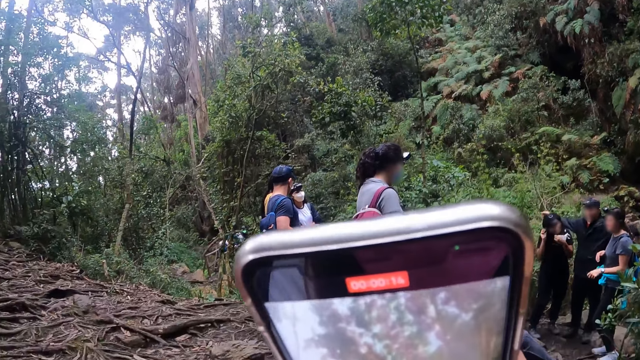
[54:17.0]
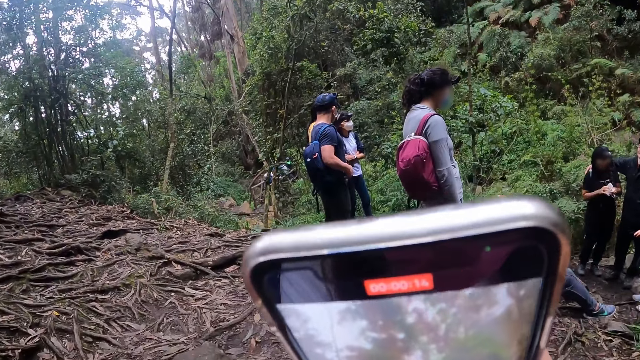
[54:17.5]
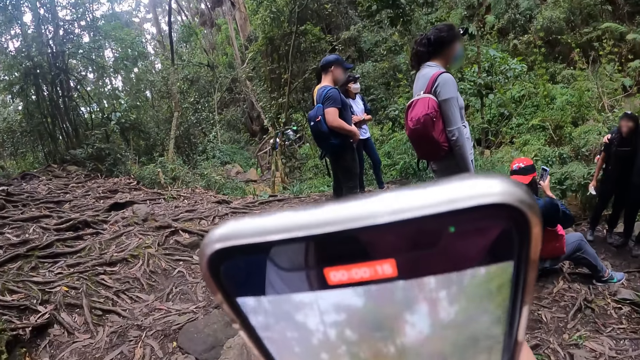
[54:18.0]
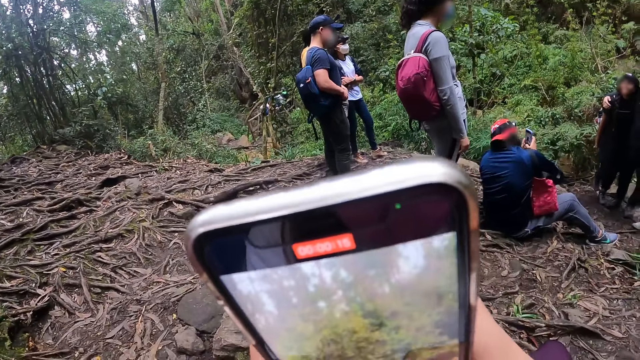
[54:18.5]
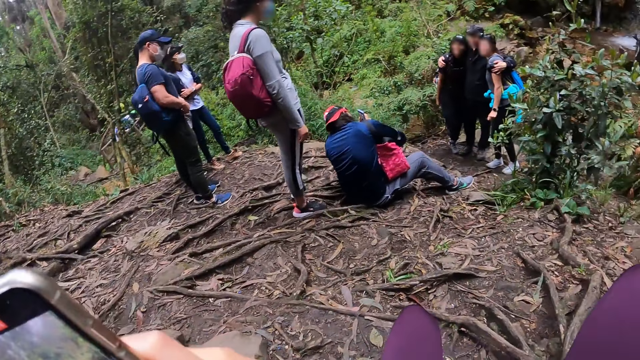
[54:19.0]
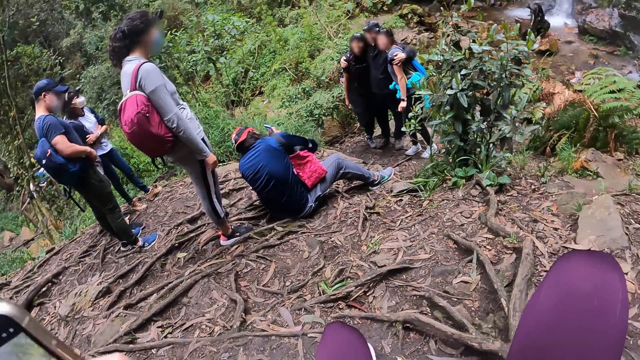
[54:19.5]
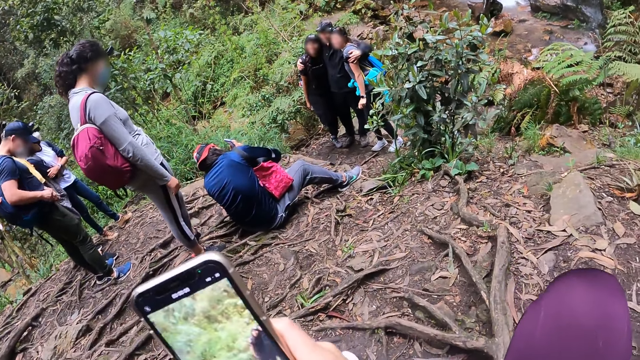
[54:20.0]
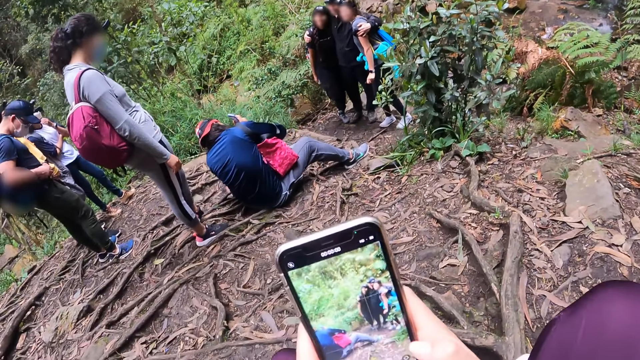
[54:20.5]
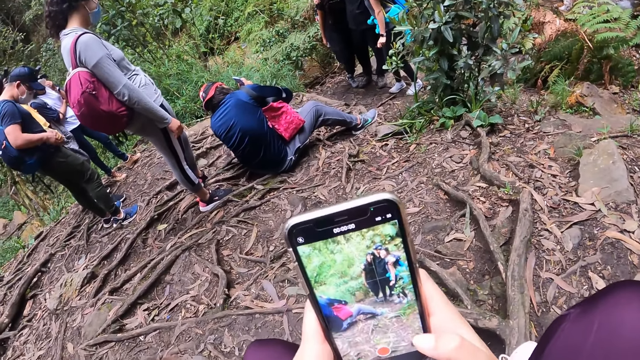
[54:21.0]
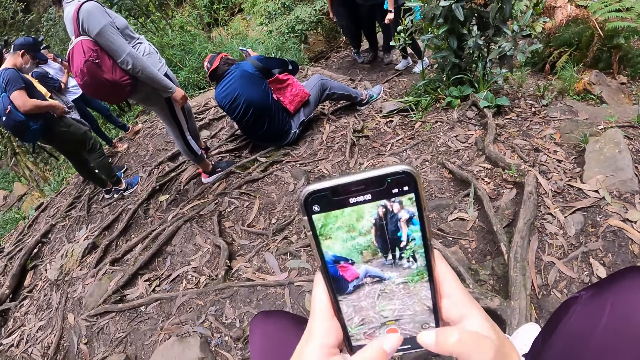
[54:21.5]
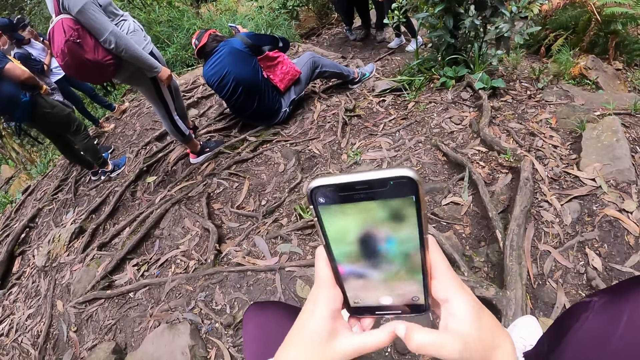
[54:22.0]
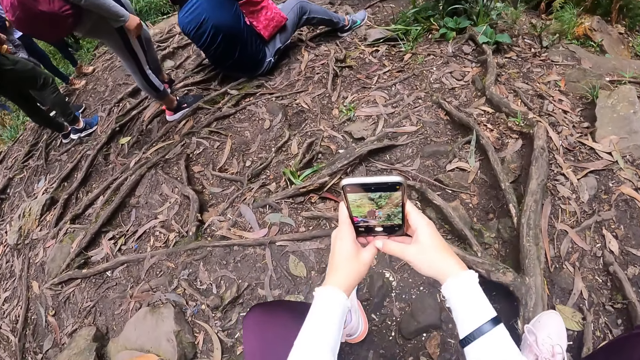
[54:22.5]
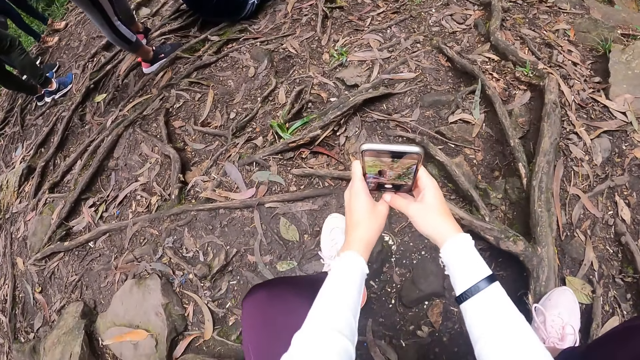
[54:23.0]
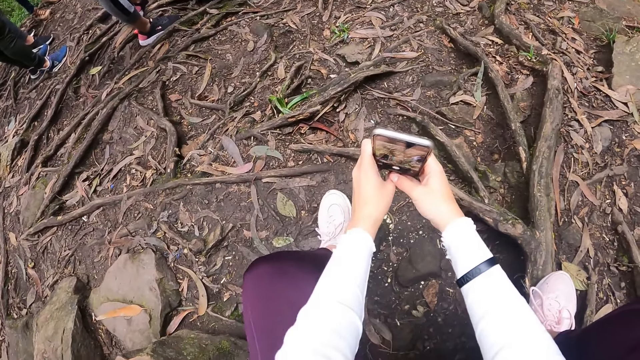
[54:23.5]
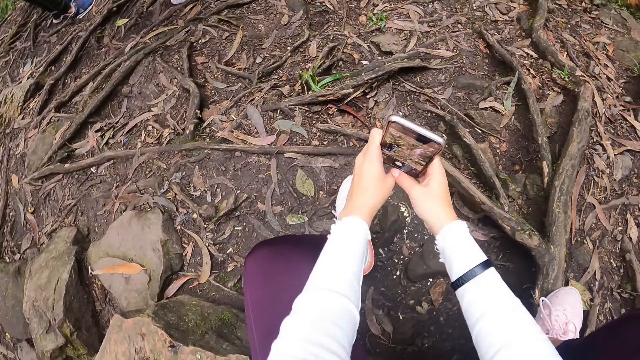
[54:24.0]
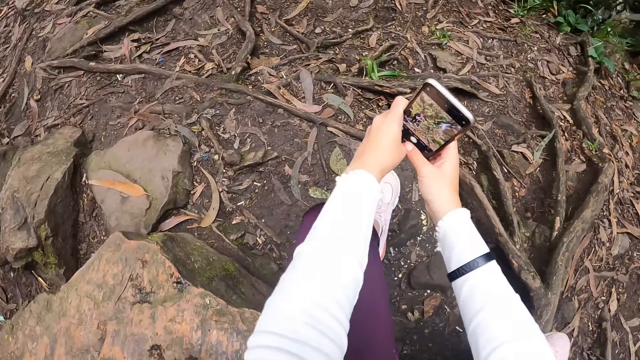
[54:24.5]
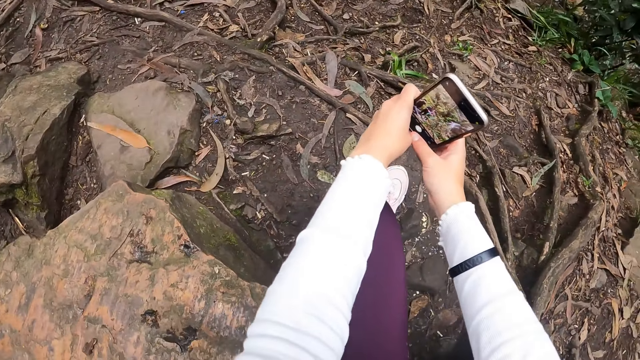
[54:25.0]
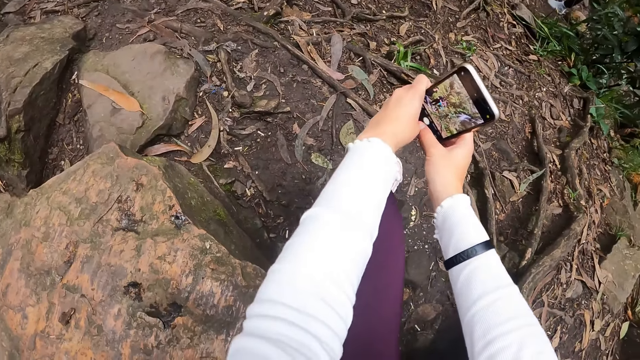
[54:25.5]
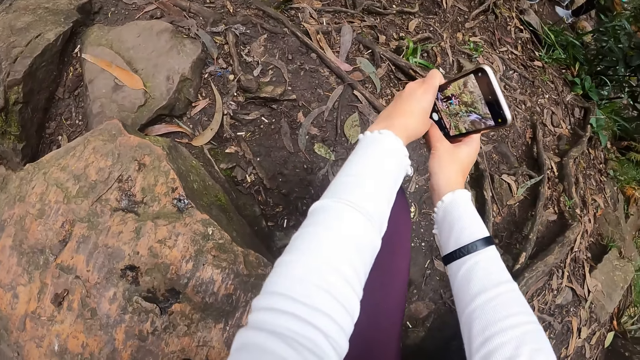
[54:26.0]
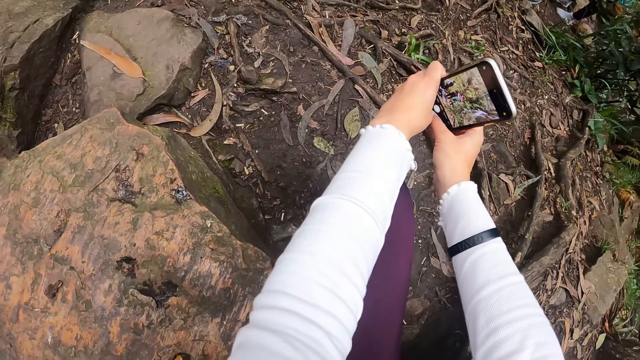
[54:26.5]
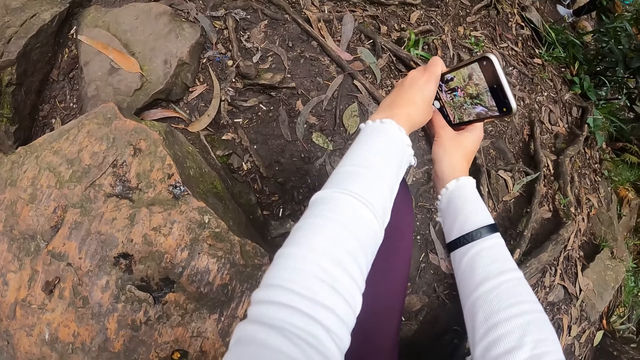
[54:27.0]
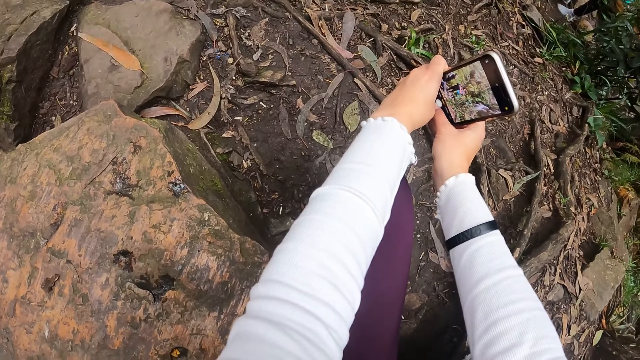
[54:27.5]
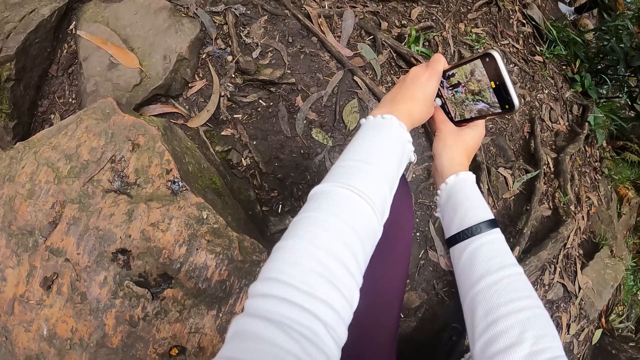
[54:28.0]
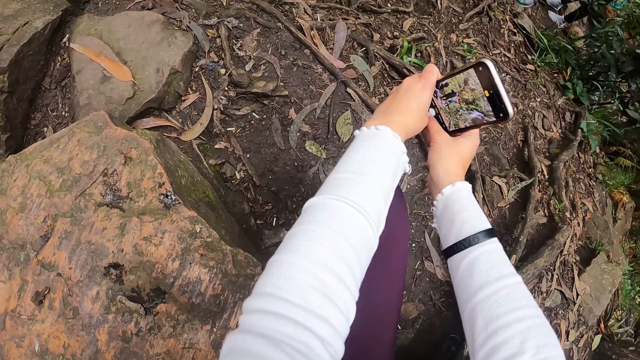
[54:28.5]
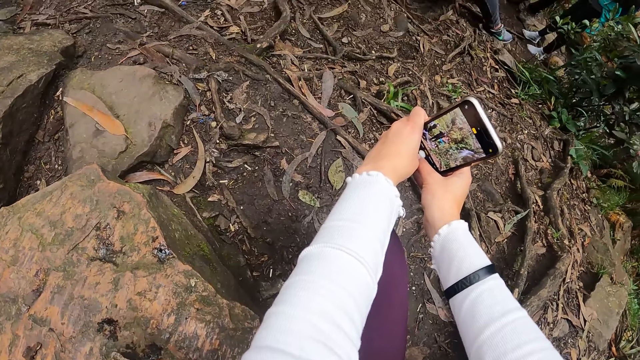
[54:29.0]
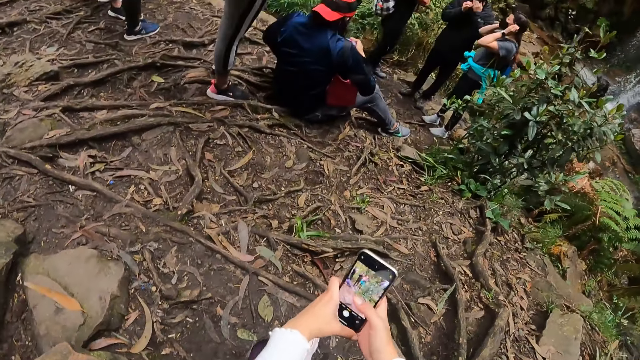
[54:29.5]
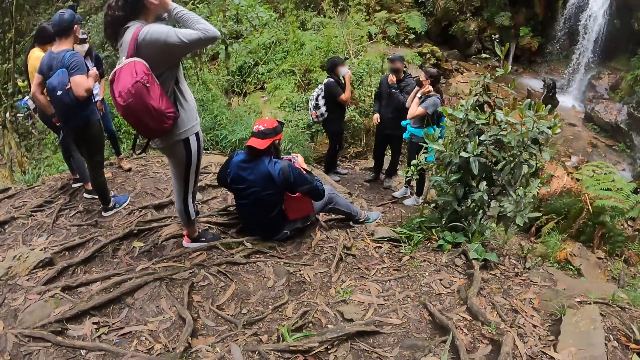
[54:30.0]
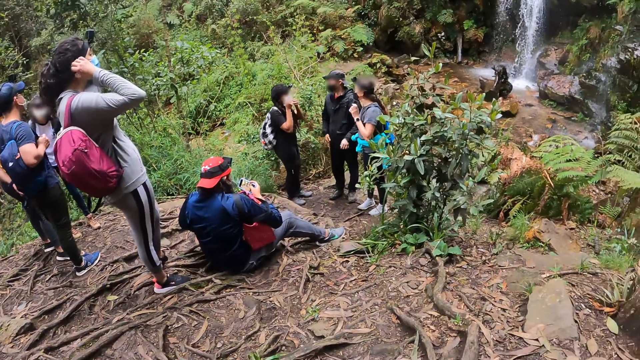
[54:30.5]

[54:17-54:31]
The camera wearer operates the phone with her left thumb. She operates the phone with her right thumb.

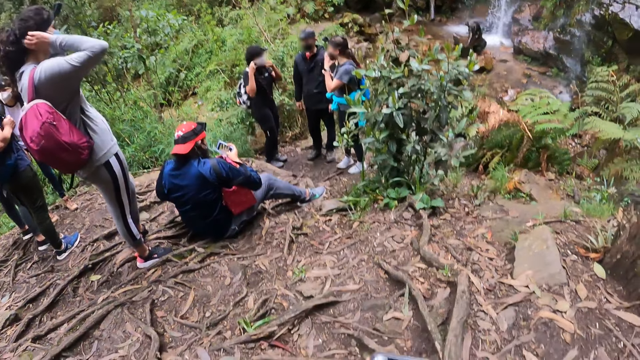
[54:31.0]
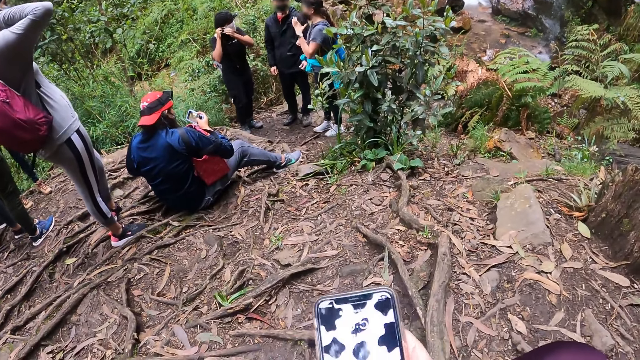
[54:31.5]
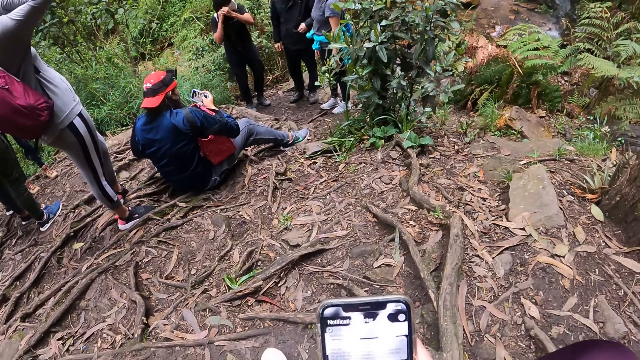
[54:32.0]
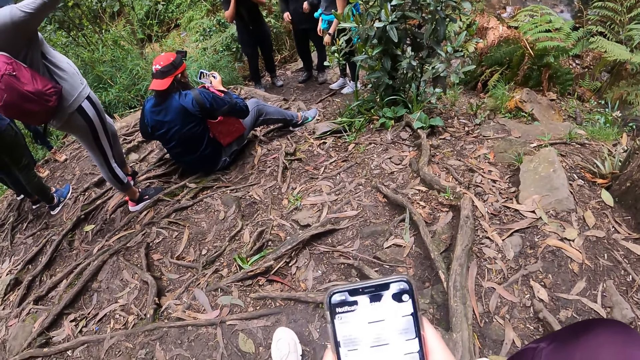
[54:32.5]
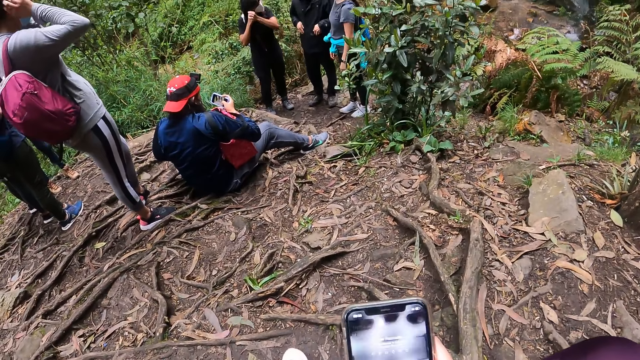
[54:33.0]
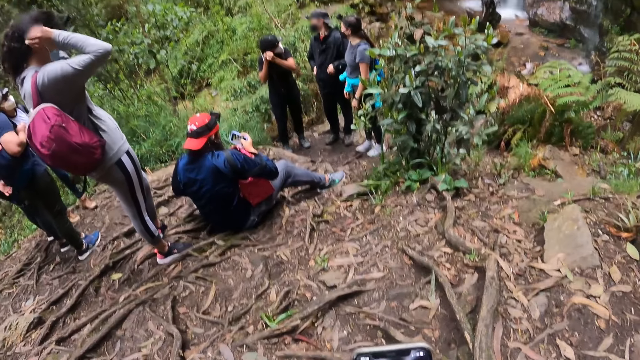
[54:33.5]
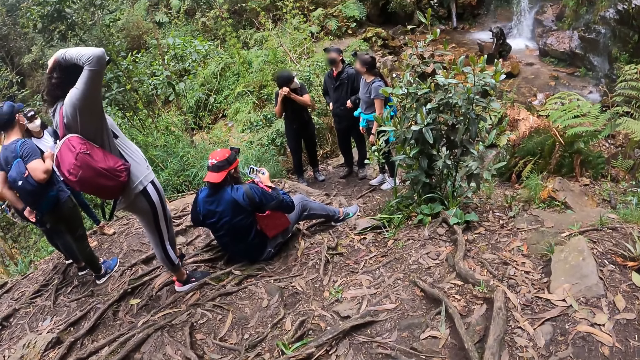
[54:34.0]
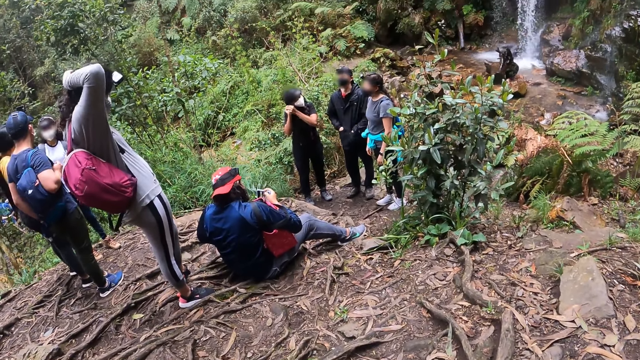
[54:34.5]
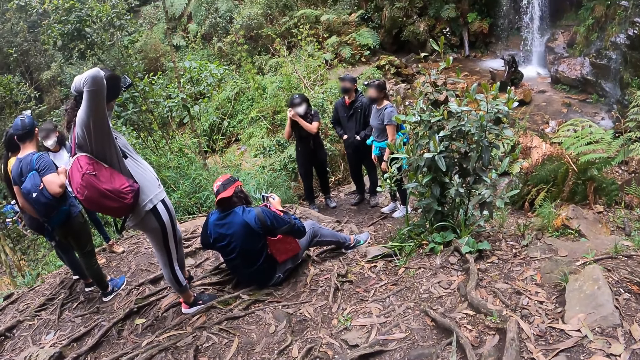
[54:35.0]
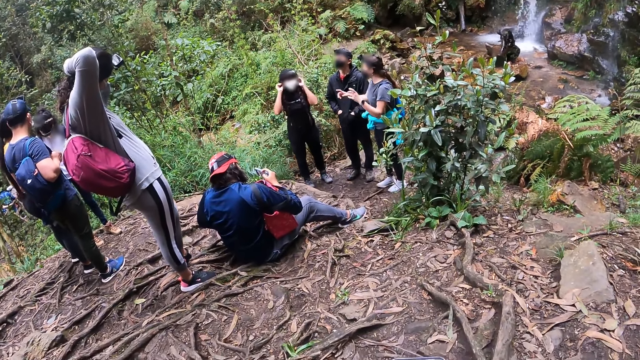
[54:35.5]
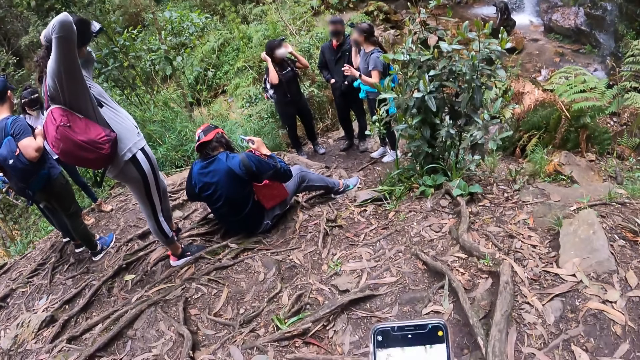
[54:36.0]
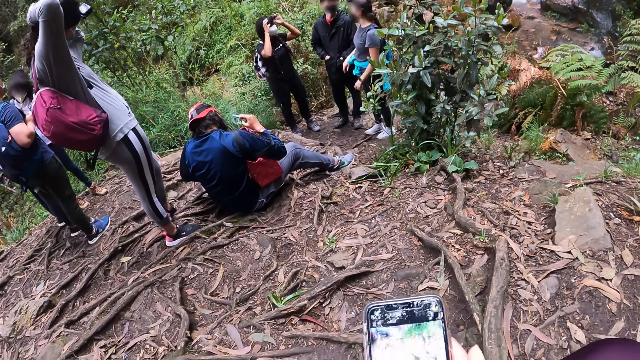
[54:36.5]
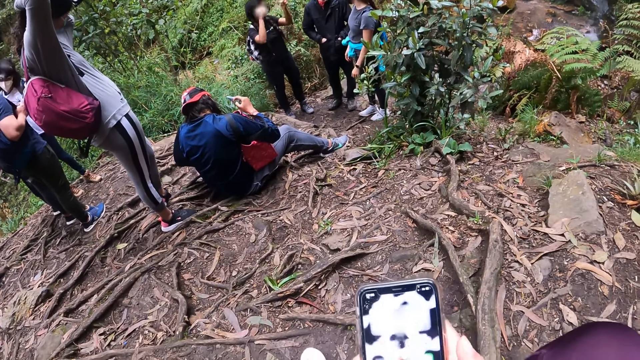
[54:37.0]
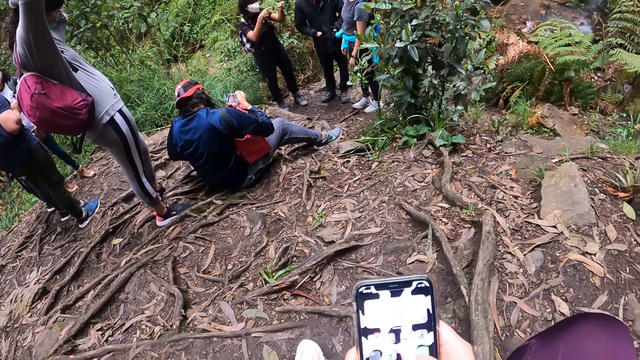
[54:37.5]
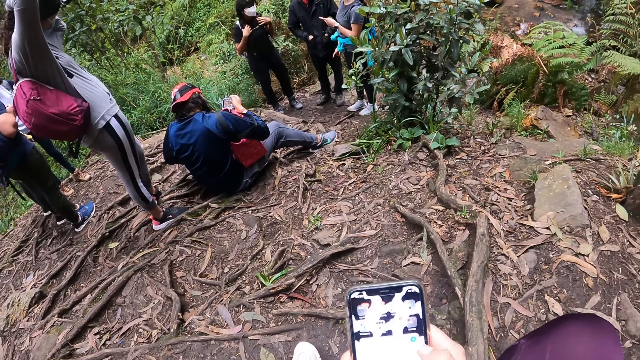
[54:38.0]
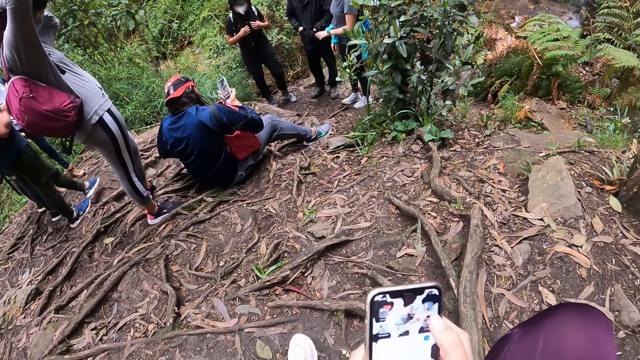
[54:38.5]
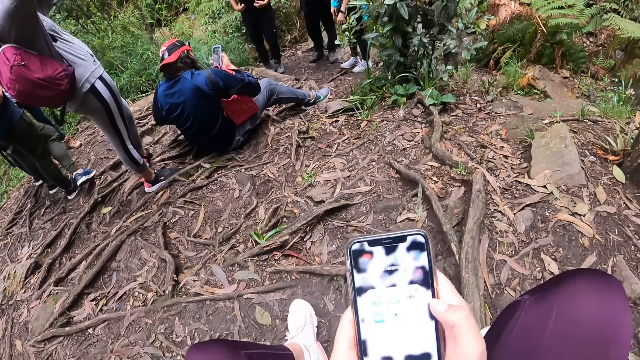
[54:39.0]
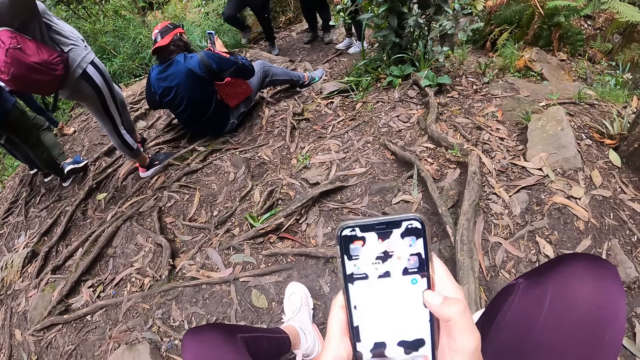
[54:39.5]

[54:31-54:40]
The camera wearer uses the phone. She operates the phone with her right thumb.
